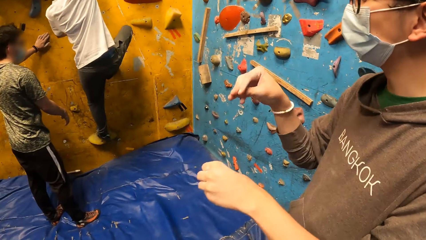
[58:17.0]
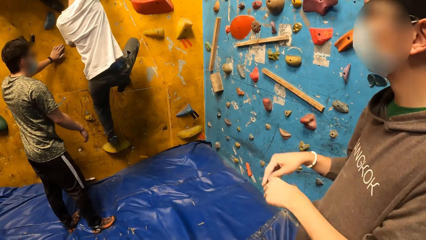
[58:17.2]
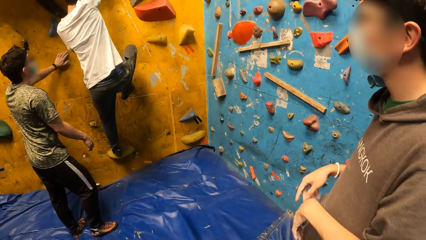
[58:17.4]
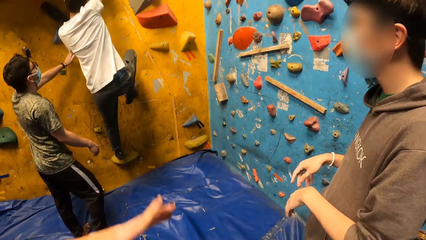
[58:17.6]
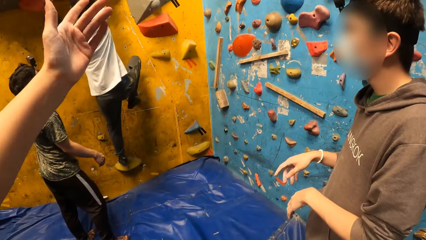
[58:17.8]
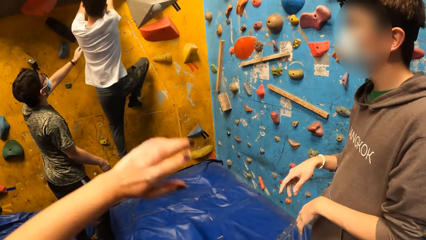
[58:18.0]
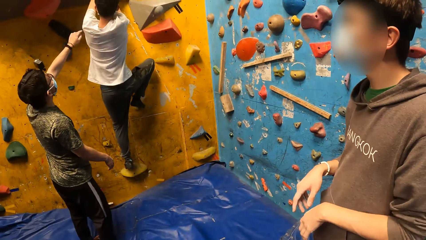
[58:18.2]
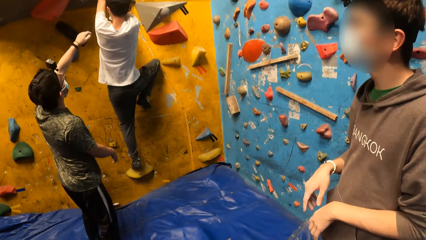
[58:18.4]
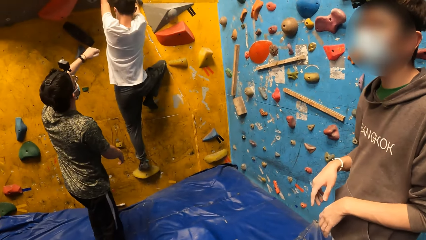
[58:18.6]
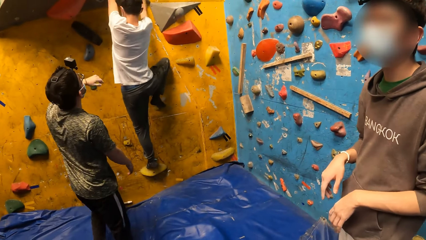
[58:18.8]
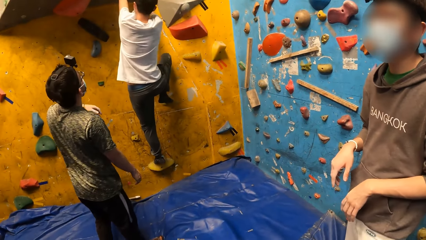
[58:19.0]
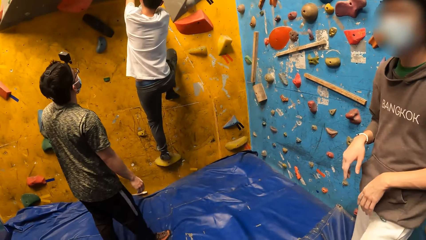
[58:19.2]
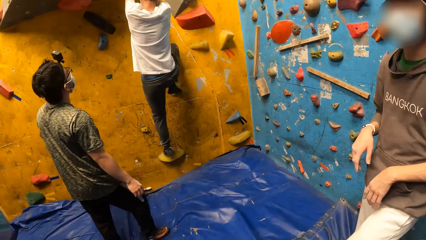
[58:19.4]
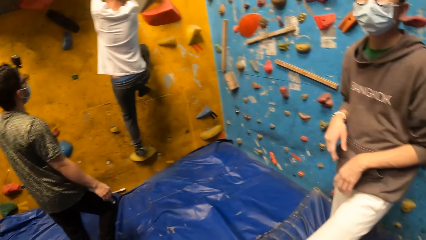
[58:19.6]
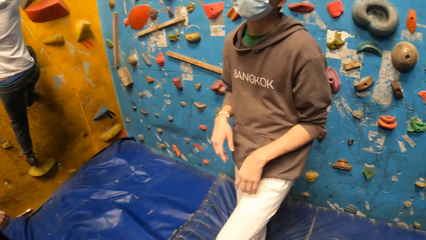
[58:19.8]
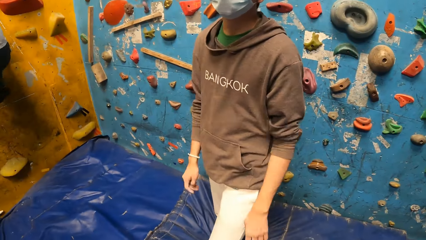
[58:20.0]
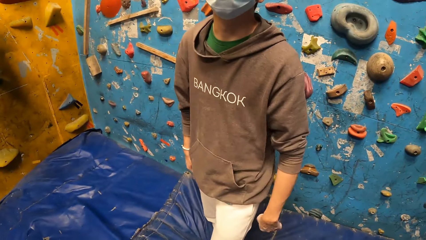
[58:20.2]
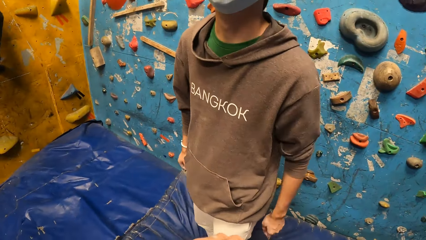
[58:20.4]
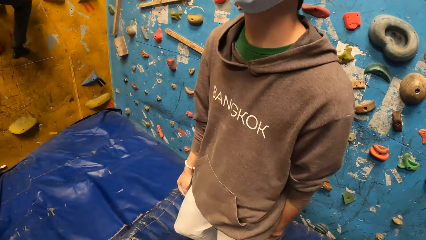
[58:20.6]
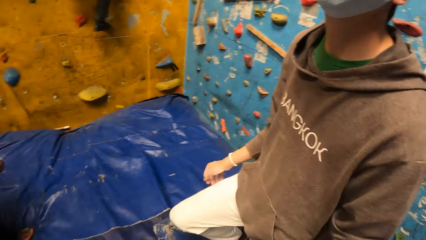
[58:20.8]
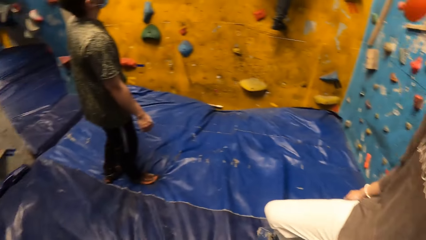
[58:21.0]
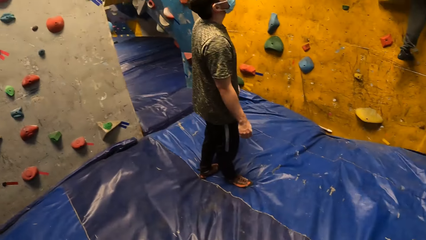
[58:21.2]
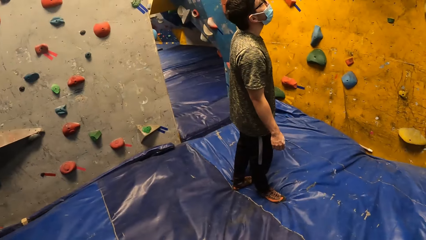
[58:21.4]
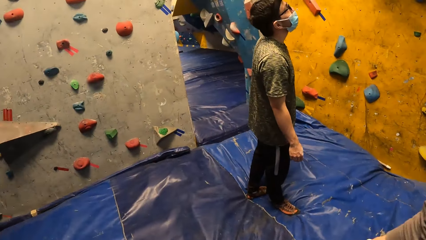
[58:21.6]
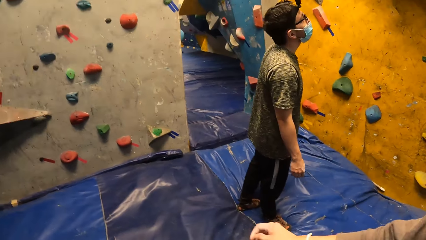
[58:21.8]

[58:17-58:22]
A man touches the rock with his left hand.

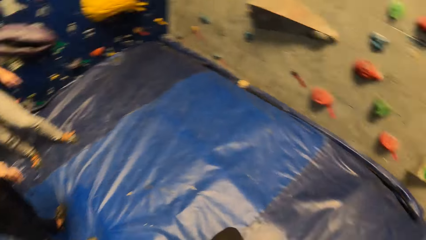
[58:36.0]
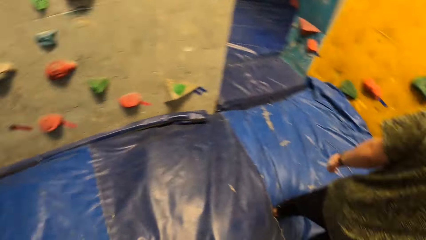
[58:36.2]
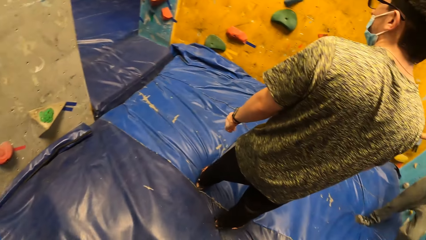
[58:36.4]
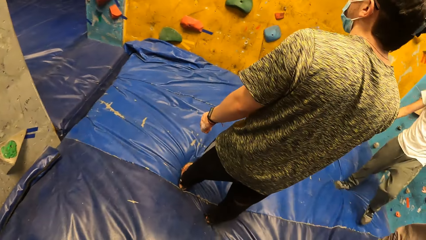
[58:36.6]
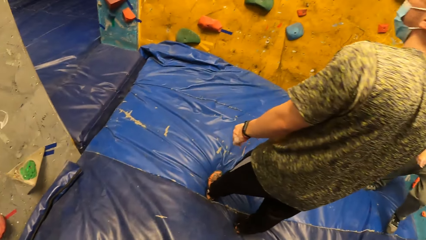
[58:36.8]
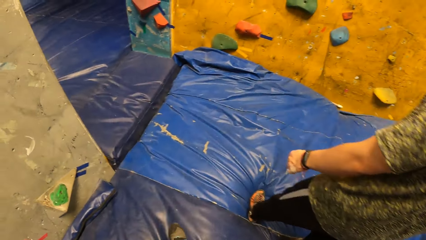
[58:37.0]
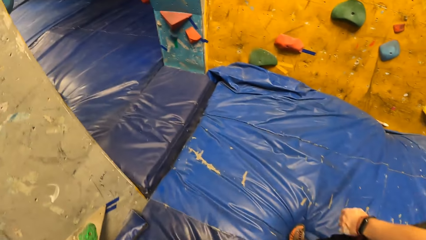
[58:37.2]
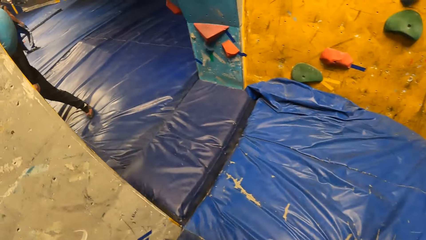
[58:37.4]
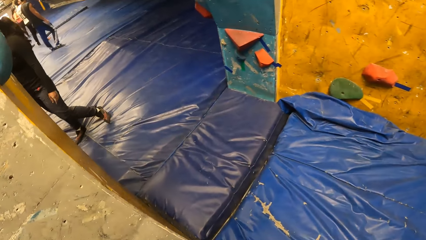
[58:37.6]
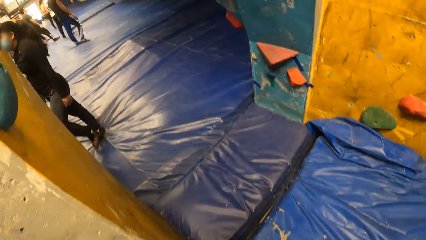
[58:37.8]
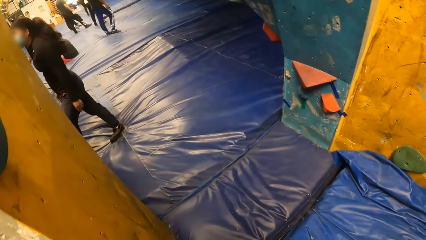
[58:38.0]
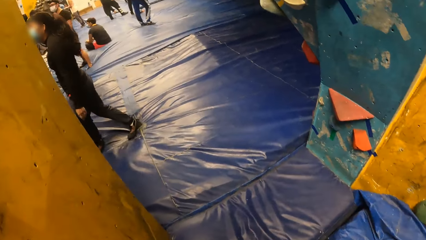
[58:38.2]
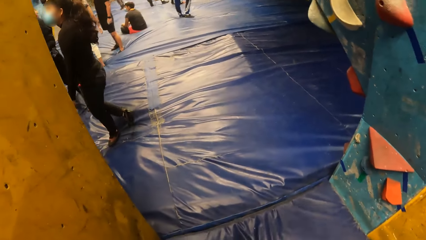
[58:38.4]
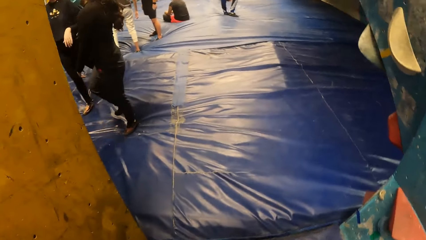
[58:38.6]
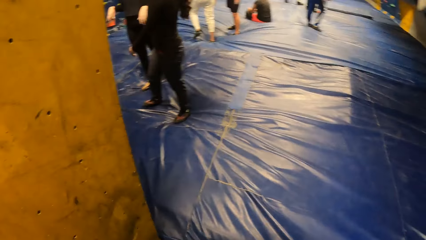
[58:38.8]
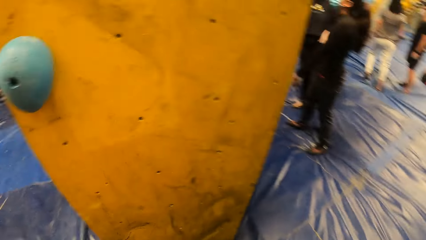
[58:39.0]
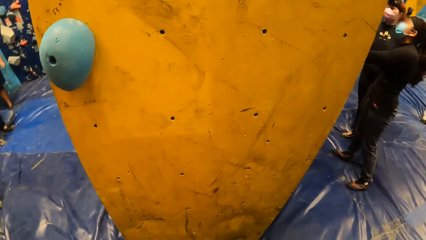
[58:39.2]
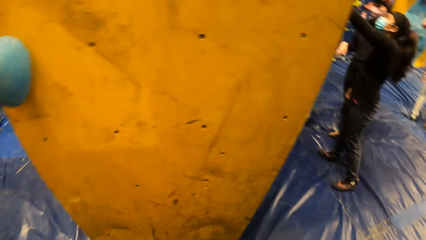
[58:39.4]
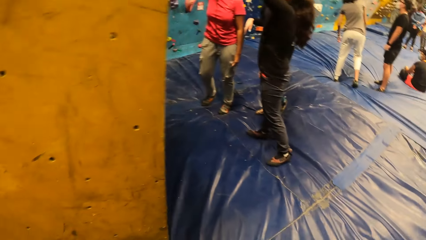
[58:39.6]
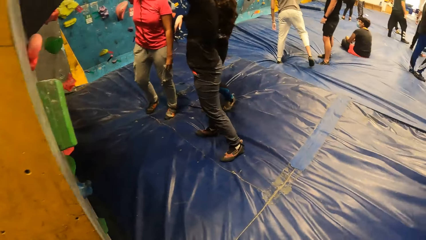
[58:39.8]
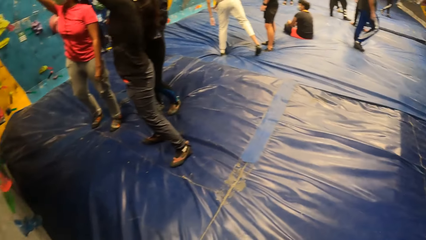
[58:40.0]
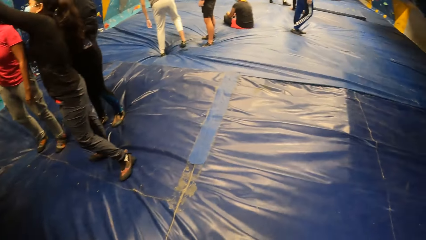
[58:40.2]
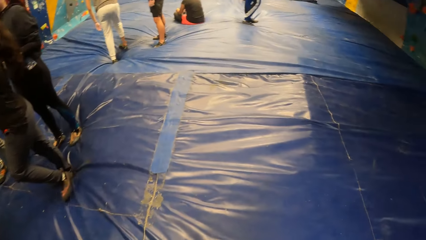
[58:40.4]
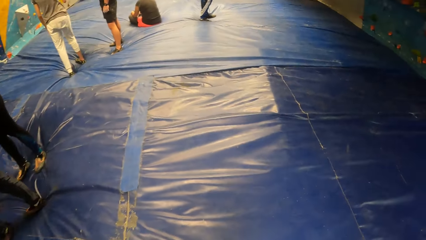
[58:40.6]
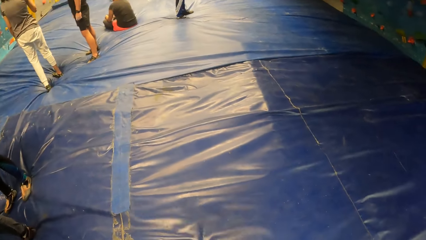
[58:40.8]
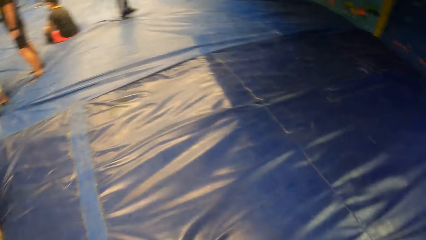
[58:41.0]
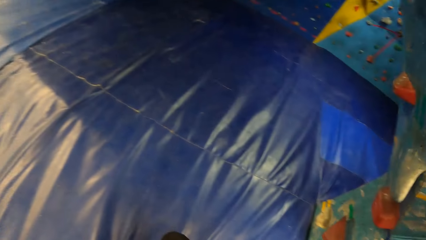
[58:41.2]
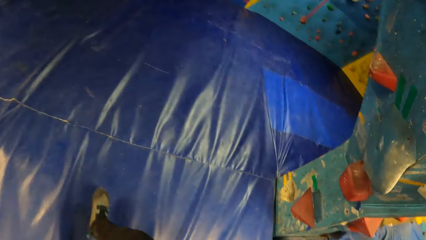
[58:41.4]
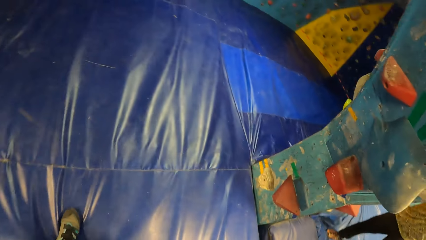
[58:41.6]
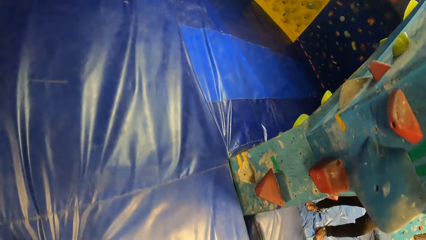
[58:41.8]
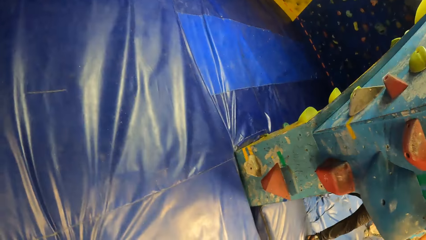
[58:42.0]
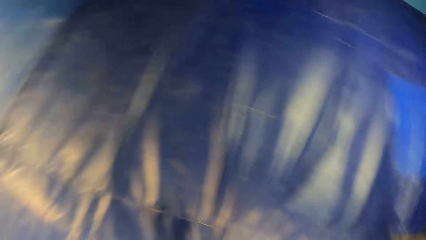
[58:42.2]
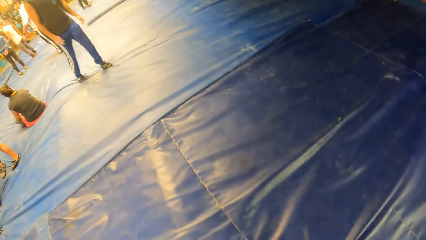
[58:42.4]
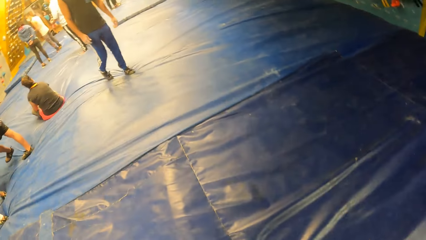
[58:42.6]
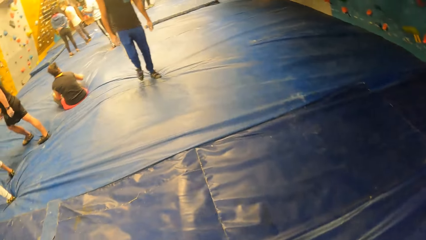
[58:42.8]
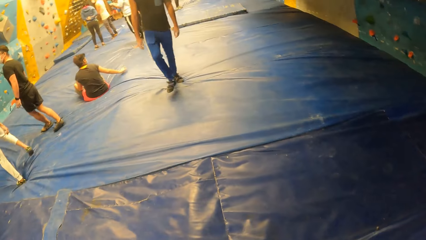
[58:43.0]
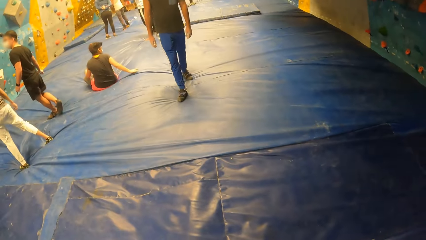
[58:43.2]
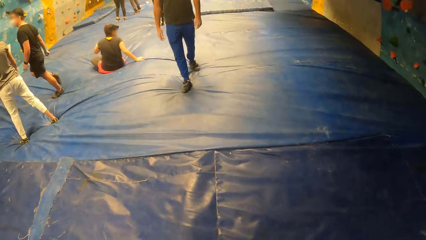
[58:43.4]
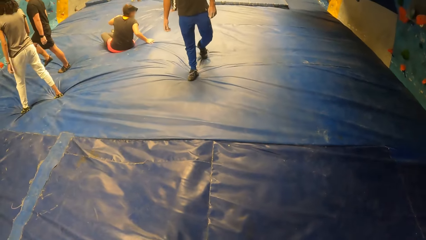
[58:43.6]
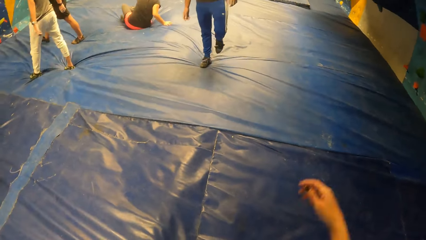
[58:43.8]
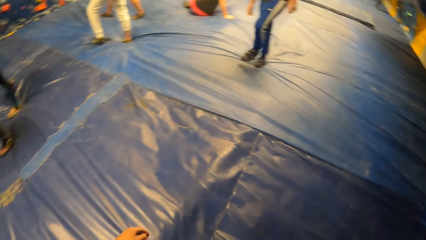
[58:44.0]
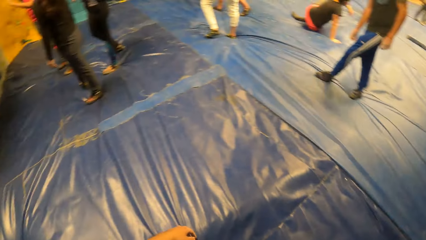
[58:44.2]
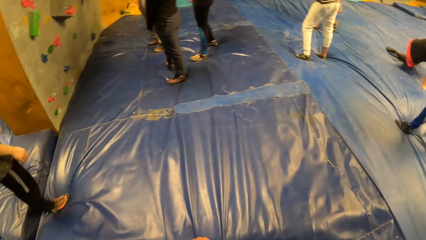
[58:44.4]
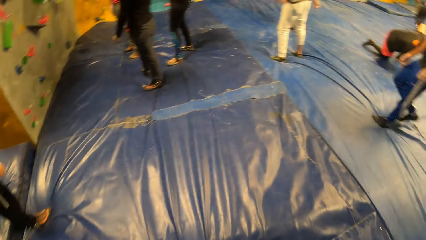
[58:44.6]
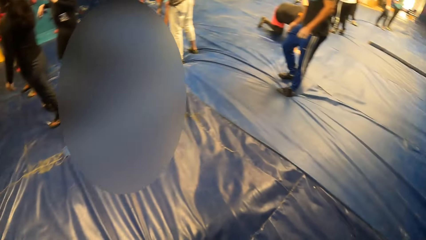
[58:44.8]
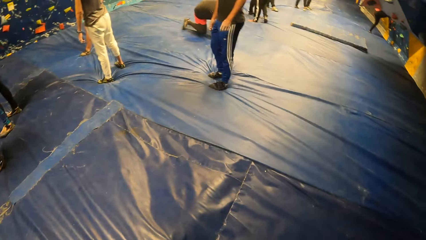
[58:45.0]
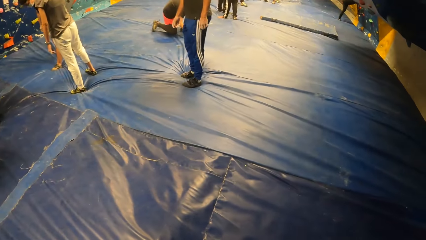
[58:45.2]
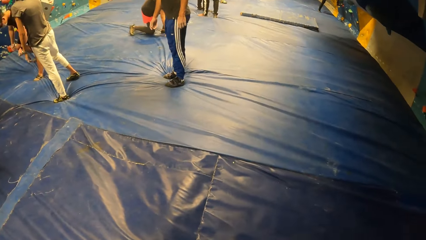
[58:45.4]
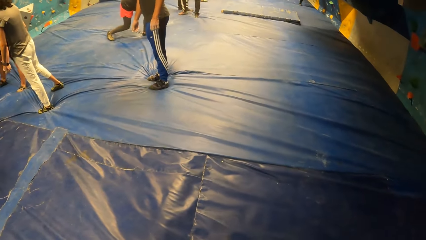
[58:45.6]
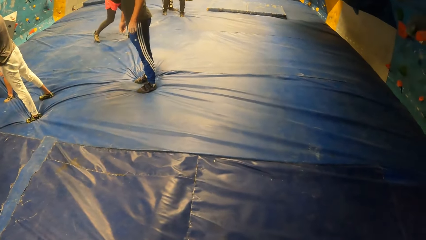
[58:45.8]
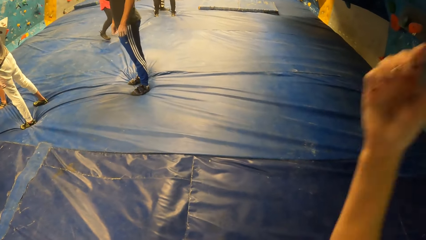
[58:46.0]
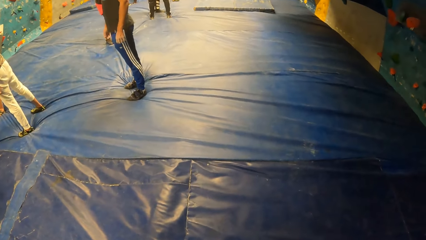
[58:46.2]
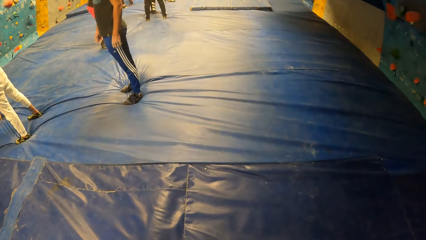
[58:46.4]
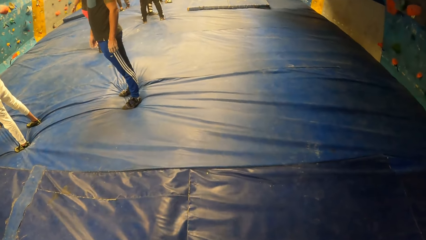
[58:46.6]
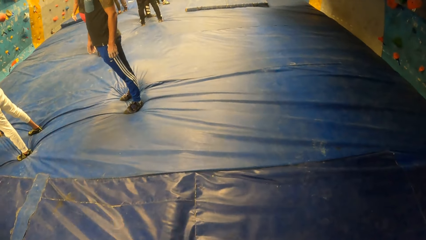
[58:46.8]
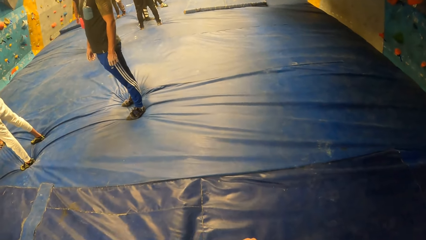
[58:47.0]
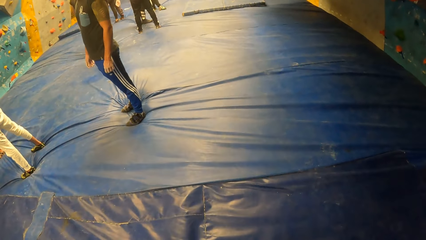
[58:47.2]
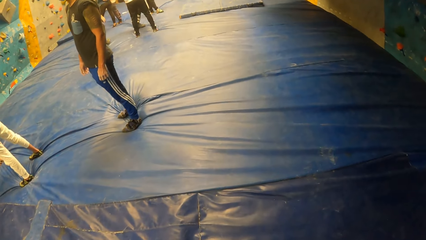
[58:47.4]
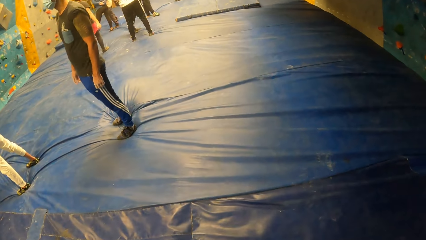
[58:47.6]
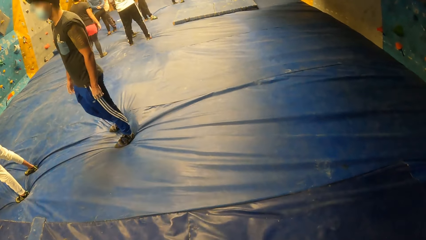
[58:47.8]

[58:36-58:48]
The camera wearer walks out of the bouldering wall room. They look around.
